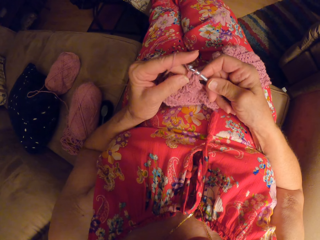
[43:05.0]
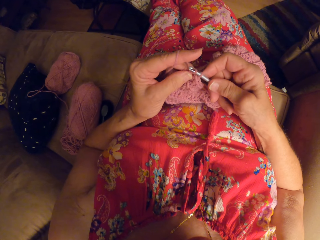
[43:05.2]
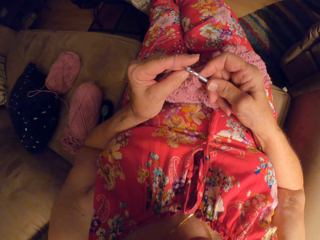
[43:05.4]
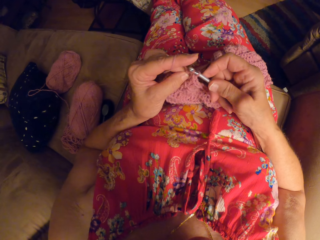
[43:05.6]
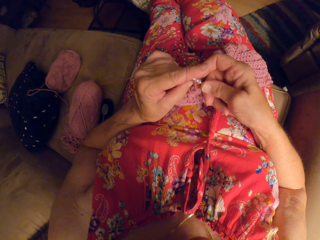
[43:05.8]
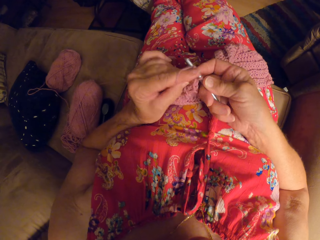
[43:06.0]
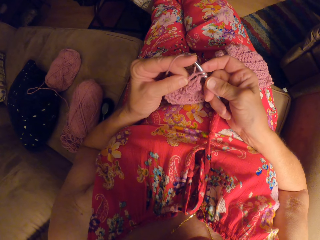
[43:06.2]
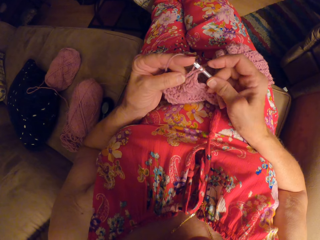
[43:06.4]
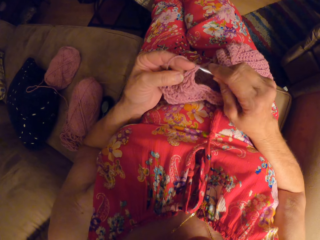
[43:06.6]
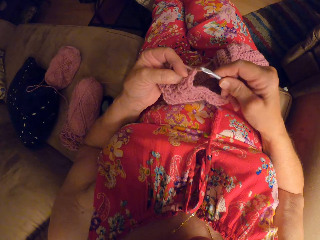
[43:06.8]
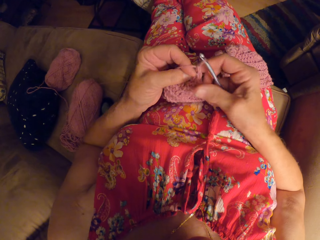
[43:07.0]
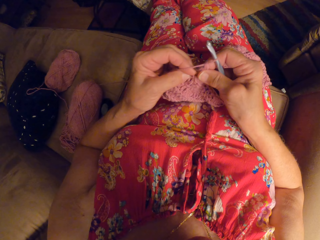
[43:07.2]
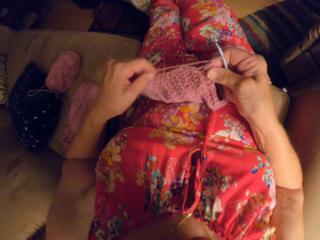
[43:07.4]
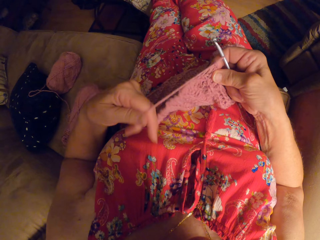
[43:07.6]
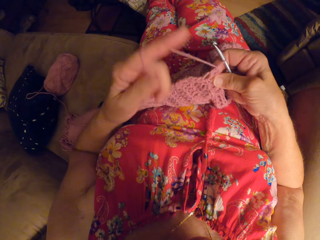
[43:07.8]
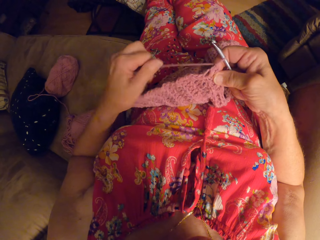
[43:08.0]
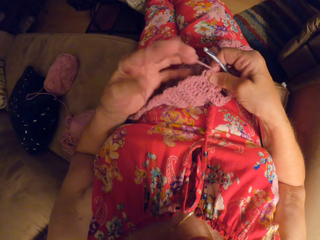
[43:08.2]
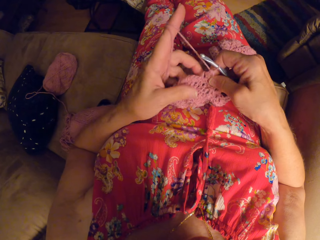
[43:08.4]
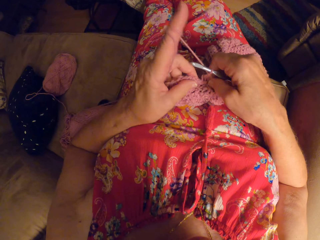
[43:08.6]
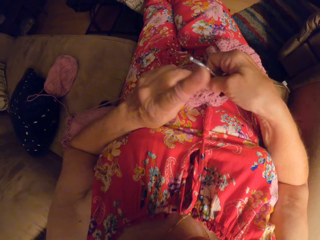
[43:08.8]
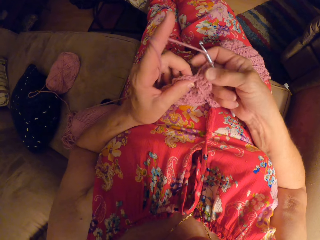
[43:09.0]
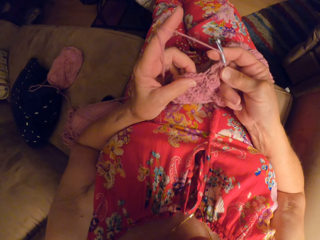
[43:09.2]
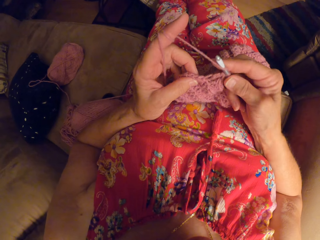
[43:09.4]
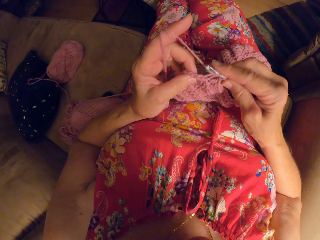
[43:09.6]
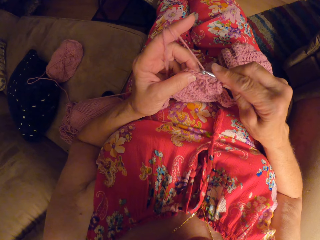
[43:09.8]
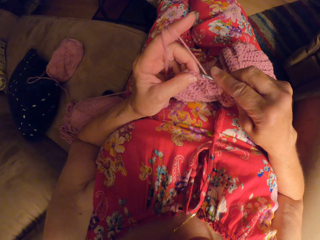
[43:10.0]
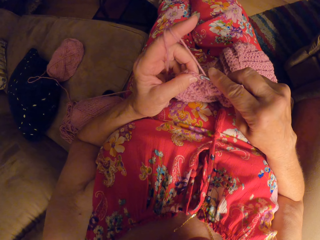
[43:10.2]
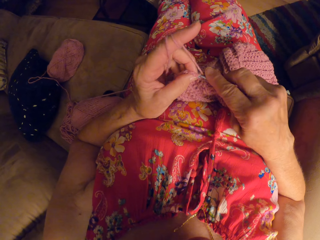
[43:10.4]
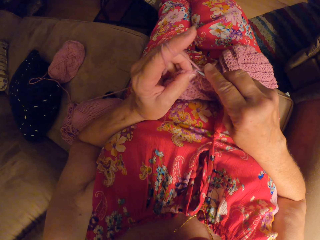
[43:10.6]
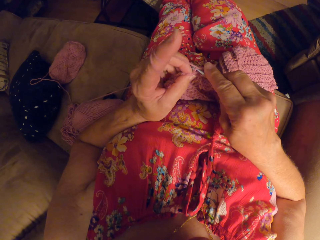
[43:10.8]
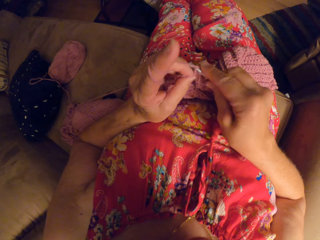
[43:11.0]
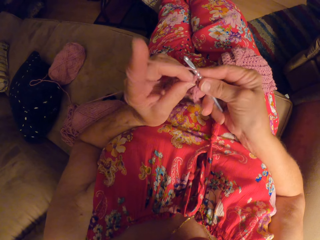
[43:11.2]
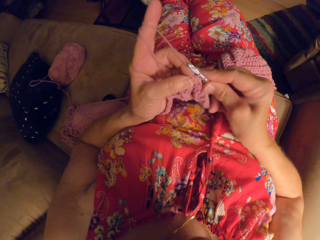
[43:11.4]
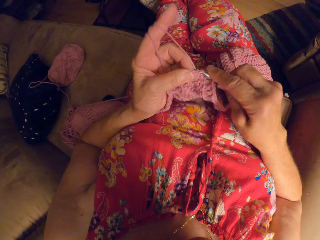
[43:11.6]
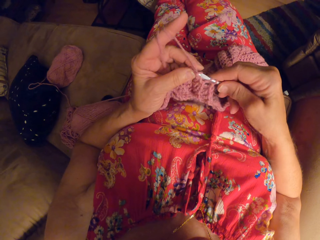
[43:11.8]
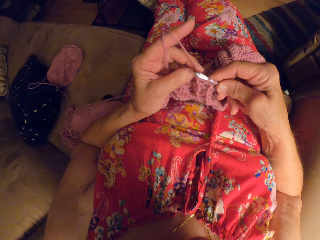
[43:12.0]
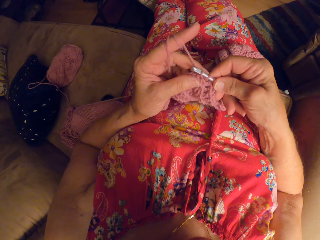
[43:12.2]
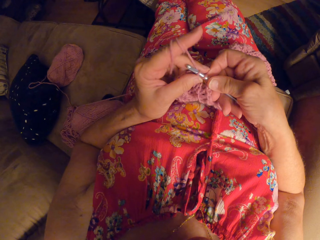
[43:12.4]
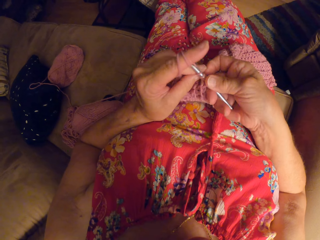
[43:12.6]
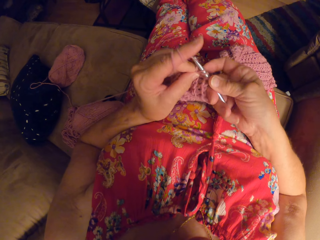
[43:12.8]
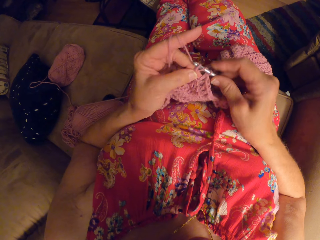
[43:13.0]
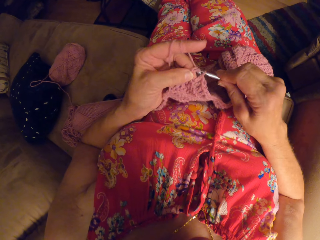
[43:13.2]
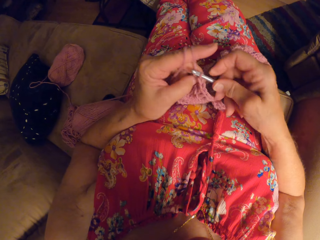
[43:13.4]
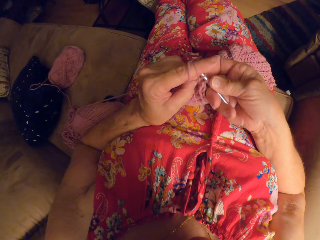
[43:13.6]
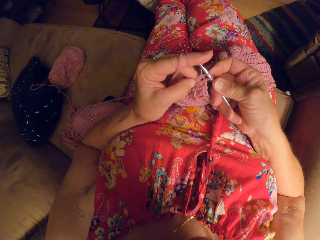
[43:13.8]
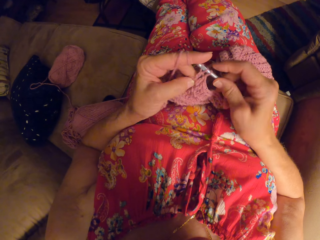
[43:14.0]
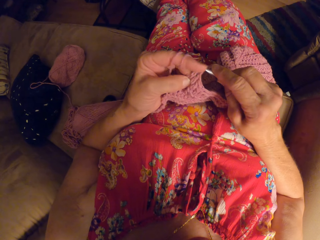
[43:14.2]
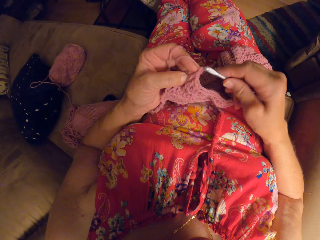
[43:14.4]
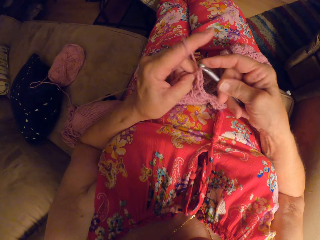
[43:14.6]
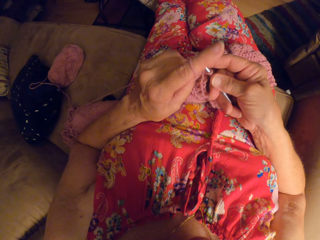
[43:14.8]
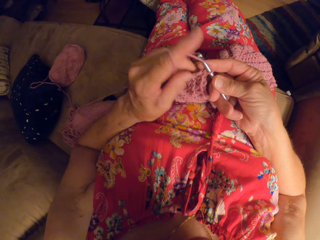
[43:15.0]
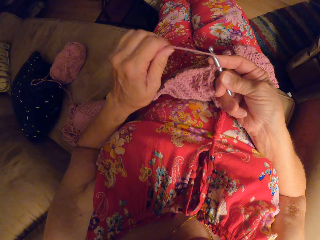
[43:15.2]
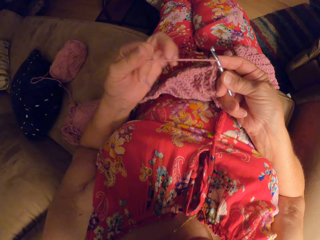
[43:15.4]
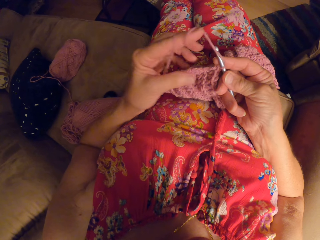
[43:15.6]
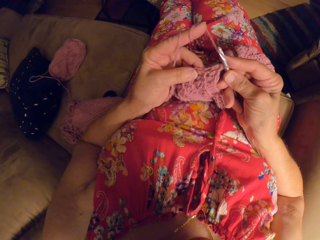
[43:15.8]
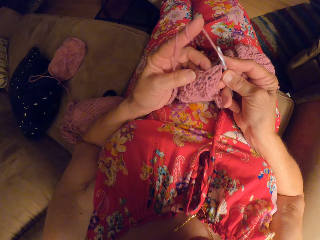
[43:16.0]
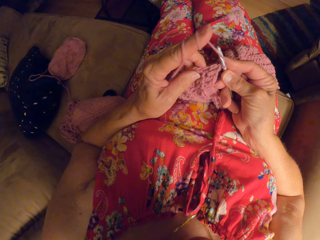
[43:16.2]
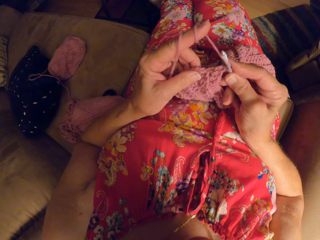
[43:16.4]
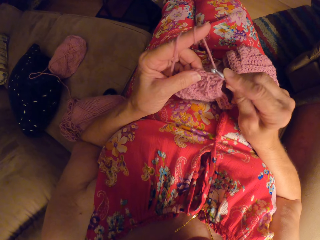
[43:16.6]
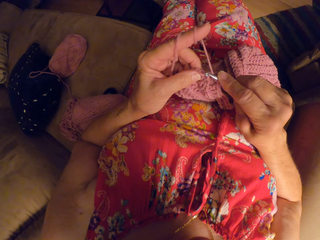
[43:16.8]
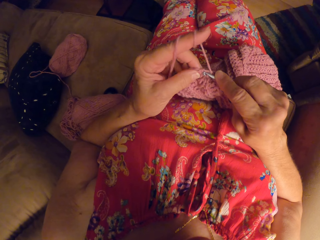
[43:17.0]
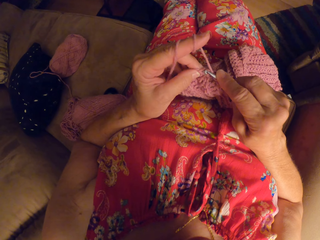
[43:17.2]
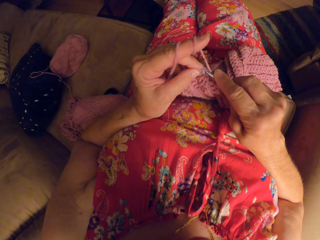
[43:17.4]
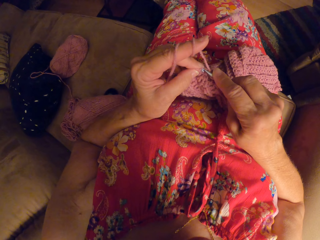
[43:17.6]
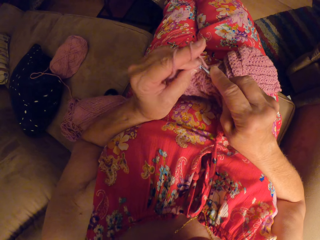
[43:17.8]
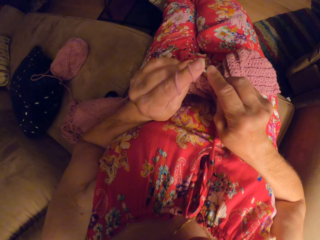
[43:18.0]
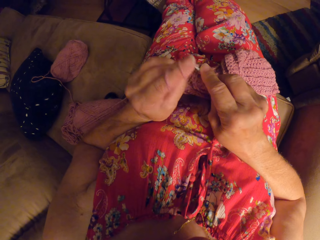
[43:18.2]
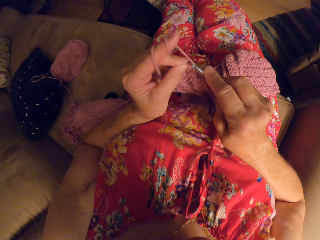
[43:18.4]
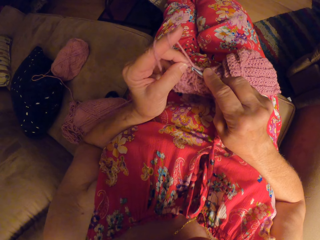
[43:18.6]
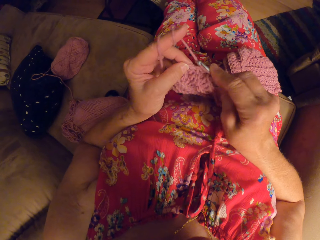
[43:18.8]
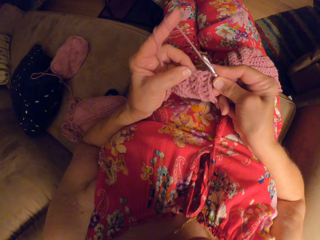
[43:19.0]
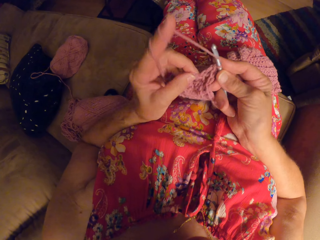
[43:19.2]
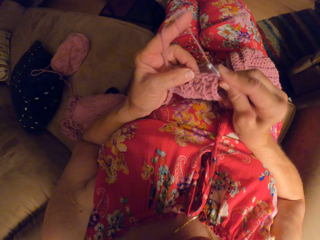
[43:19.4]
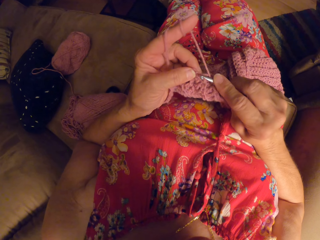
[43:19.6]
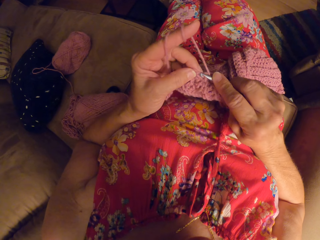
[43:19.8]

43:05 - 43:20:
The camera wearer rolls a yarn on her finger. She knits a fabric. She rolls the yarn on her finger. She knits the fabric.

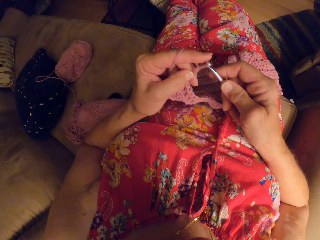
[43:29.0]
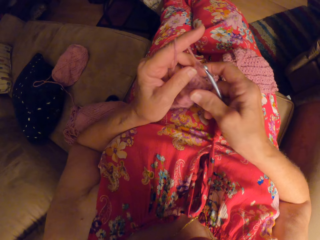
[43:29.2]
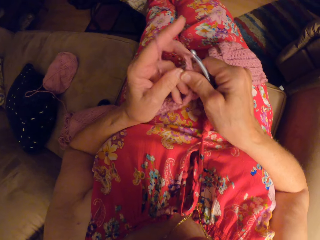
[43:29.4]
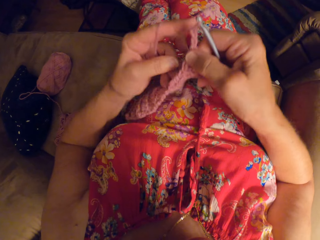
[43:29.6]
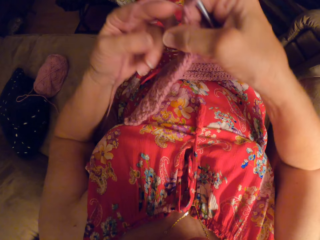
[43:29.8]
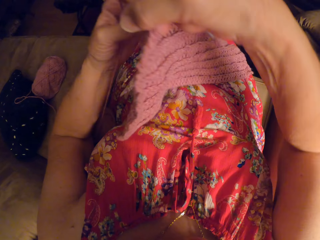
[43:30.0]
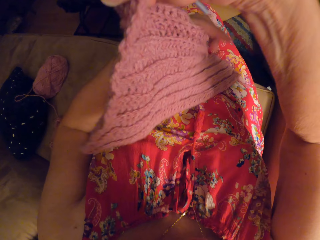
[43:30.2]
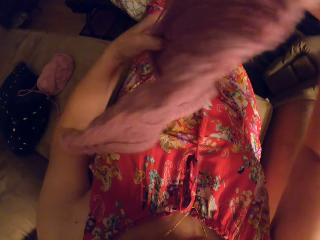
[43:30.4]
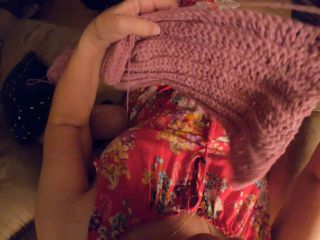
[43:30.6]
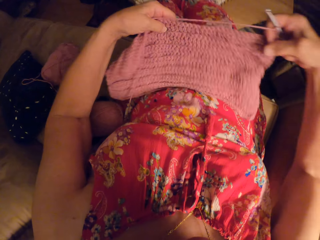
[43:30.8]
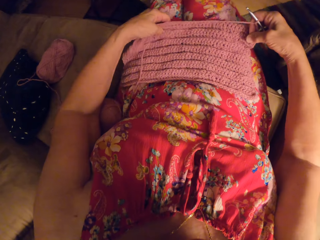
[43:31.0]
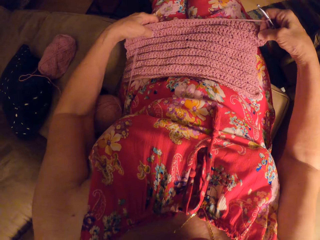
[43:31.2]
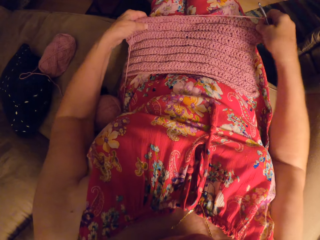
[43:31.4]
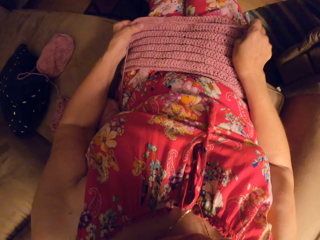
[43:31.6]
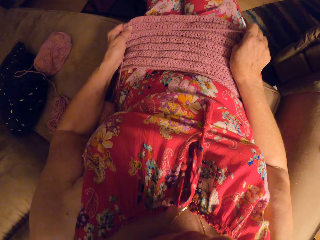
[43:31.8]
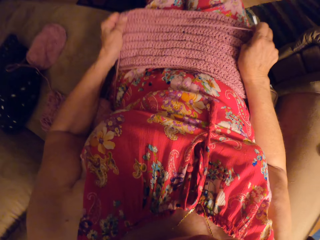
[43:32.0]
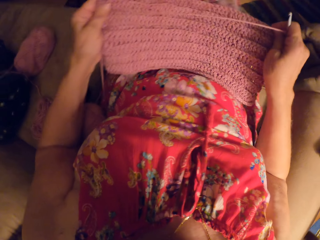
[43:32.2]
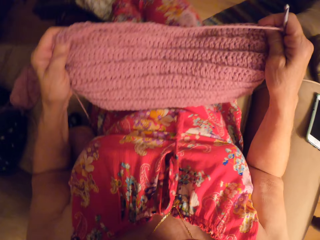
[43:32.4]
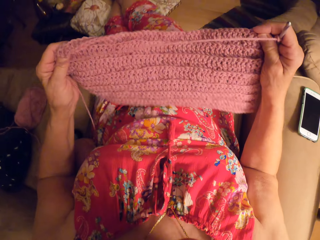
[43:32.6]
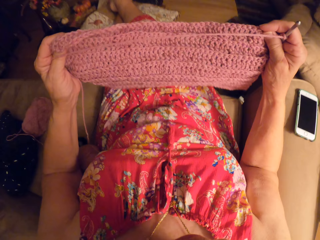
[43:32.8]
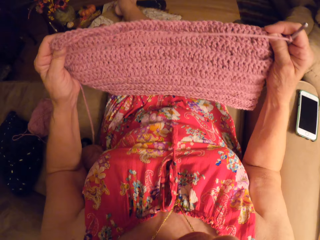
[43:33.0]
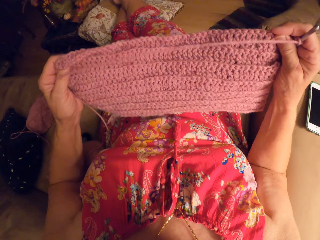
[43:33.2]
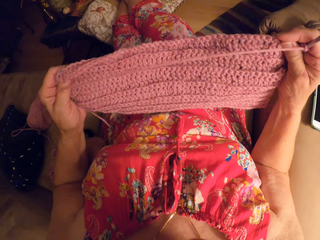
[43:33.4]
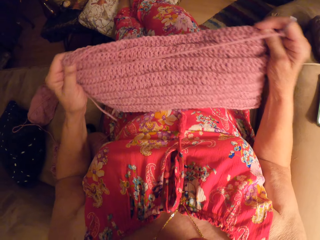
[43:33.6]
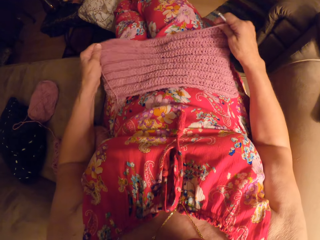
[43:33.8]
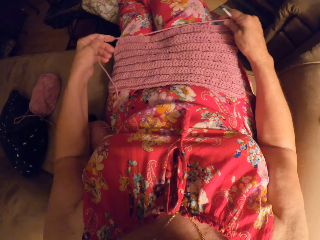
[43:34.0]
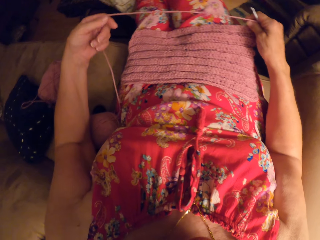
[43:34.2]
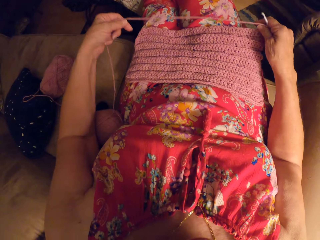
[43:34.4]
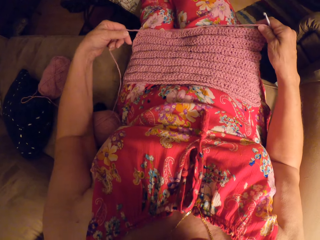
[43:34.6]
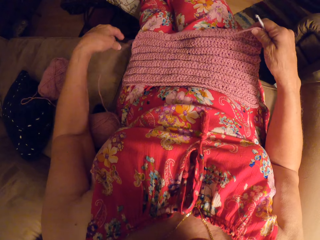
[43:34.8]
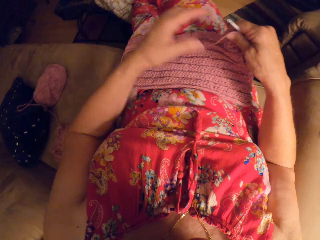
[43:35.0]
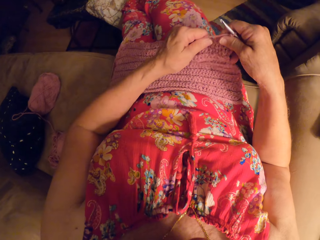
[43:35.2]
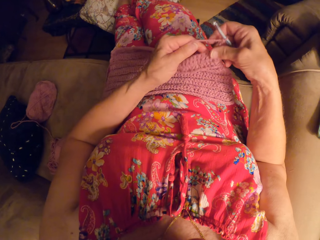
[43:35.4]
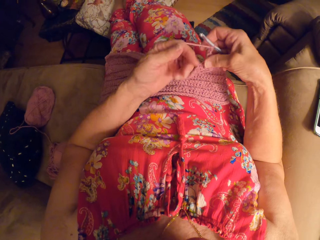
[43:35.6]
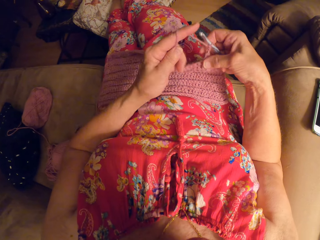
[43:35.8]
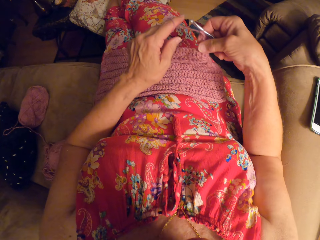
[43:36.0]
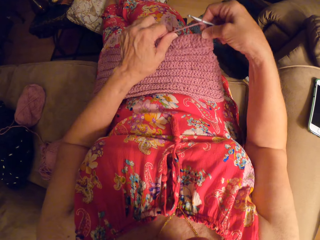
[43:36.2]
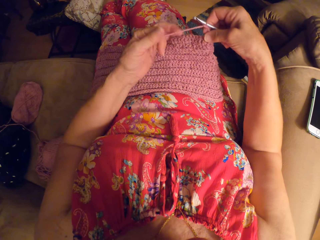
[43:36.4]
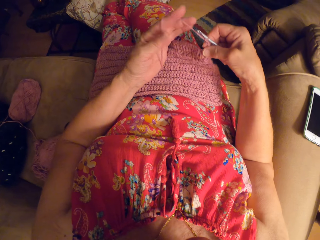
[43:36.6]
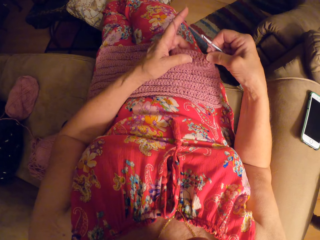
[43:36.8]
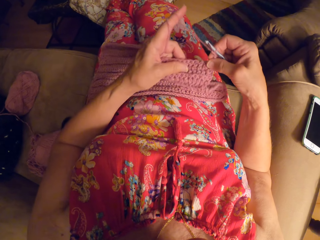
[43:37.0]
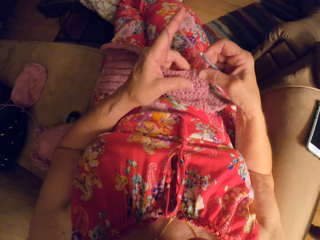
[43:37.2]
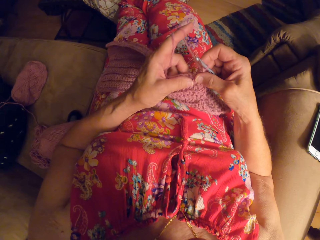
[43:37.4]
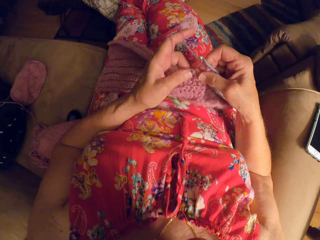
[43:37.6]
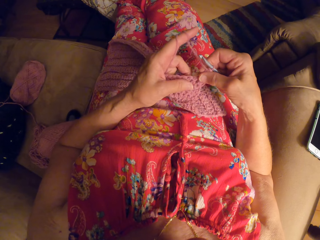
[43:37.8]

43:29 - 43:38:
The camera wearer places the crochet craft or fabric on her lap. She turns the fabric. She examines the crochet craft. She lifts the crochet craft from her lap. She straightens the fabric. She places the crochet craft on her lap. She drops the yarn strand in her left hand on the crochet craft. She continues to crochet the yarn. She rolls a yarn on her finger.
